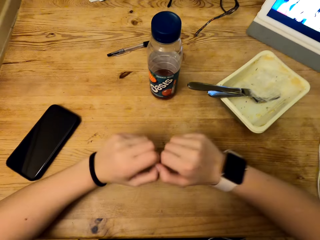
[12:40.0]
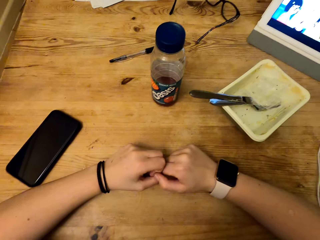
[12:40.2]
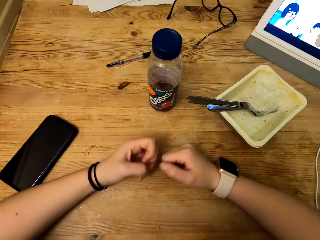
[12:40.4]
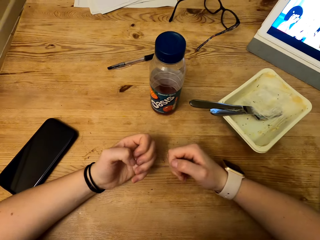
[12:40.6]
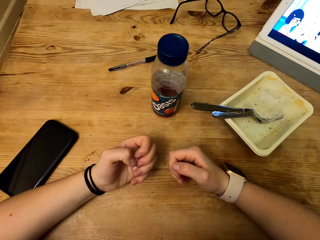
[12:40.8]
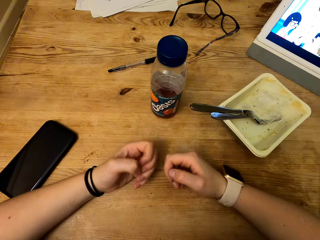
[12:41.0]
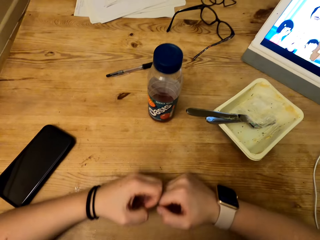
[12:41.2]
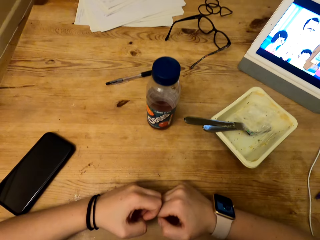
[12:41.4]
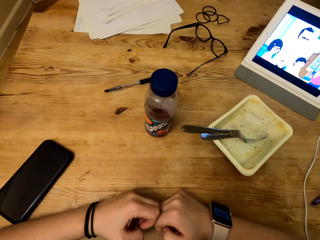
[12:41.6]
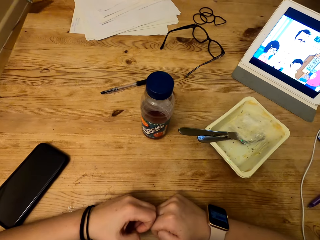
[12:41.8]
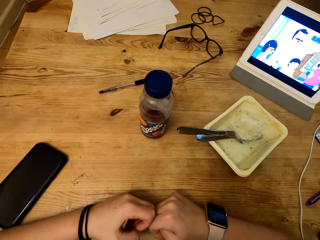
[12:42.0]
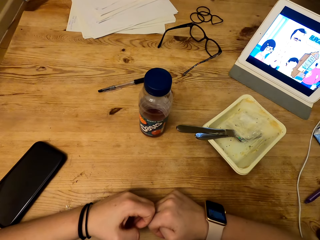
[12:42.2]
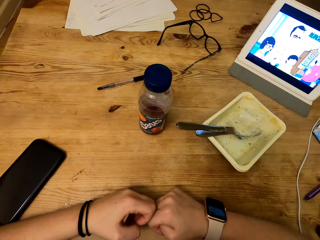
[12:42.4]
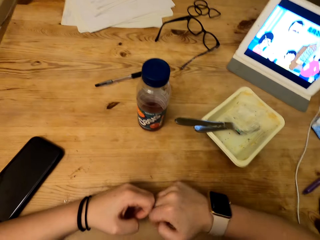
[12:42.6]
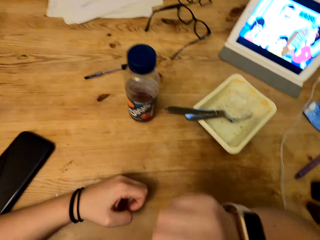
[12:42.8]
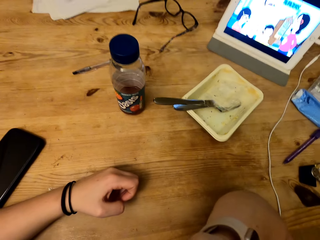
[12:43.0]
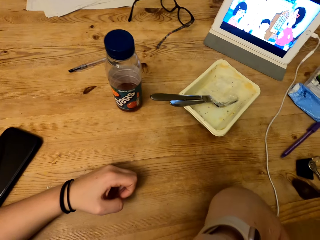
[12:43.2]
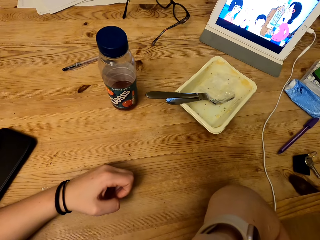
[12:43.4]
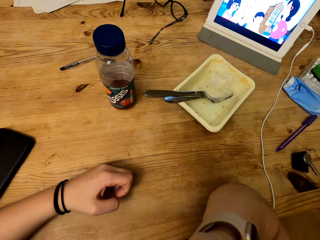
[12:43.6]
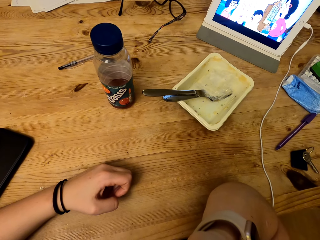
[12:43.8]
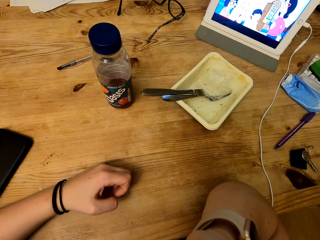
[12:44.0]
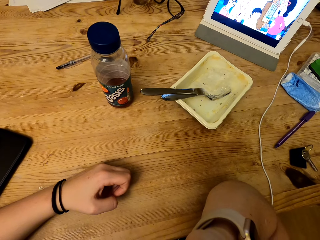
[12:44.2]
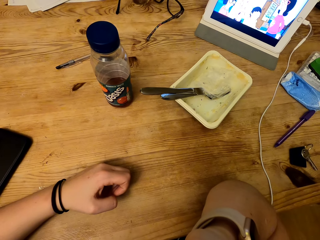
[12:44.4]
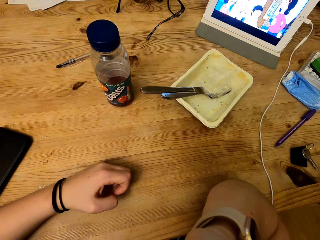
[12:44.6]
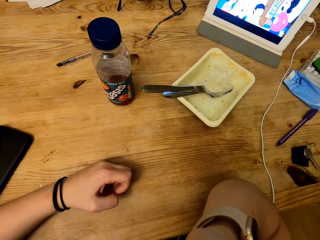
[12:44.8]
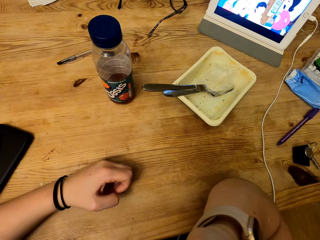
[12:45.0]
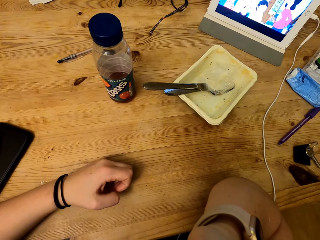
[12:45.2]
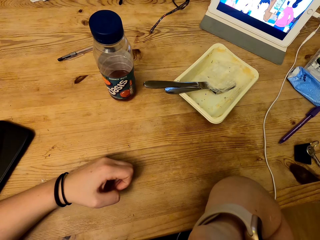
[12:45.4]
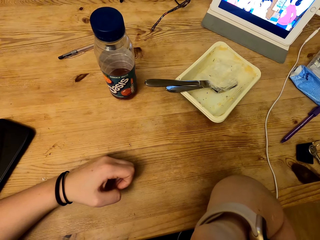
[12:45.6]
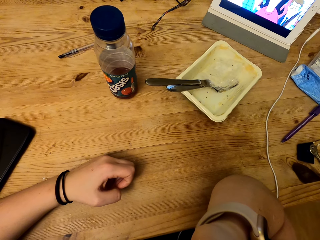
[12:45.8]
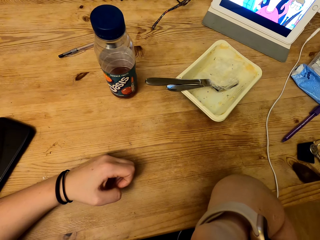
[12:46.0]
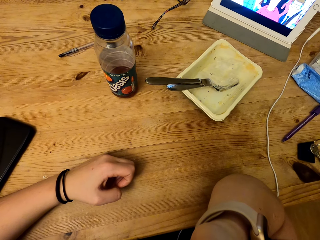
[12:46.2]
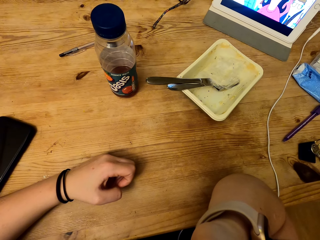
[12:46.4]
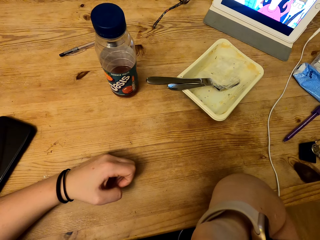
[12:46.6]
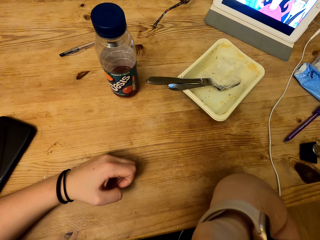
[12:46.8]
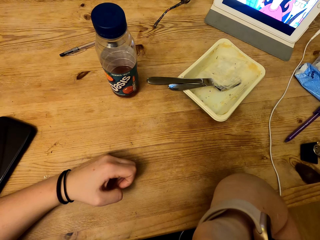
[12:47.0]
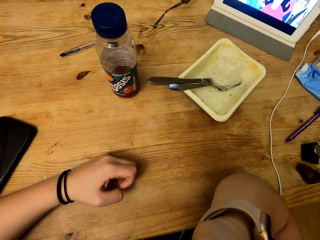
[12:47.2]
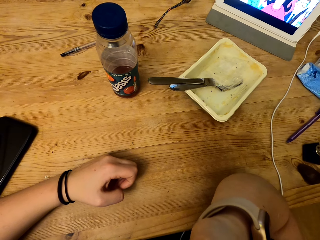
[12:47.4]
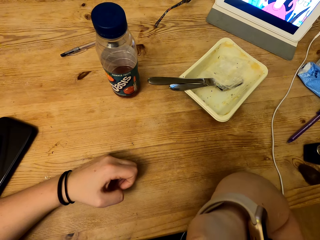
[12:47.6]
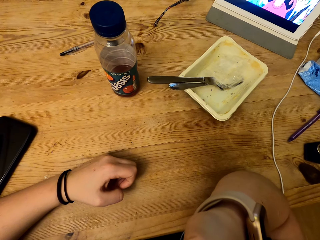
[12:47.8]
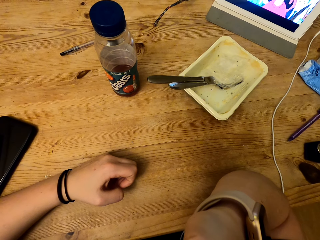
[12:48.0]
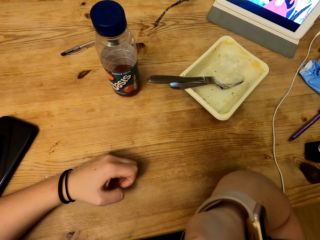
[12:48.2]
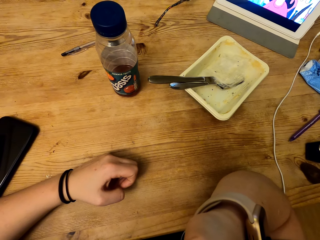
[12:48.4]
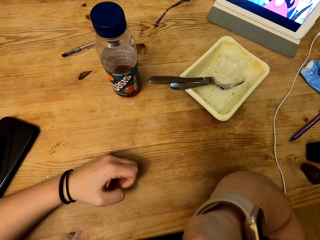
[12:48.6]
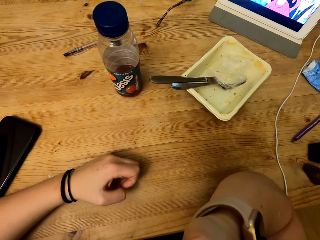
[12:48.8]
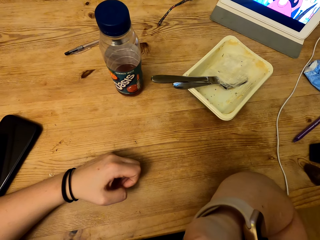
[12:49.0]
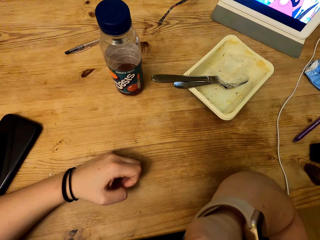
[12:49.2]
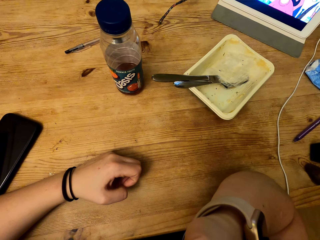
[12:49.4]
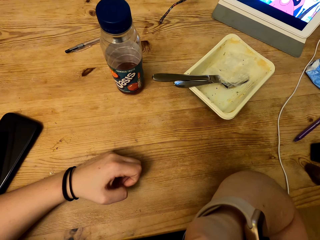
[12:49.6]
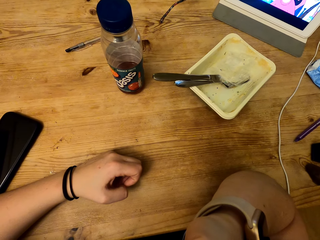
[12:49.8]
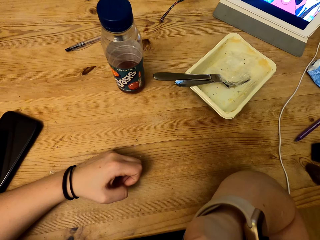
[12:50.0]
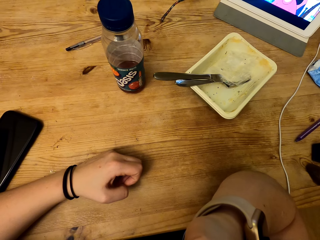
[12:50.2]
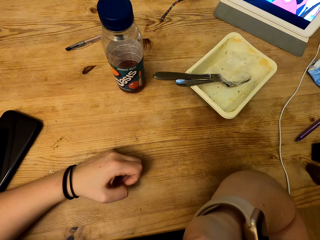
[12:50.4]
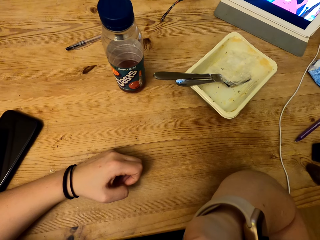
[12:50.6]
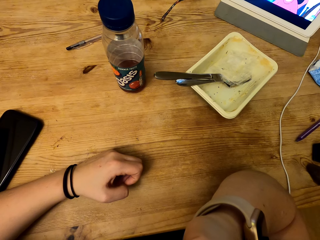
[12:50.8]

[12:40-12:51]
The camera wearer puts his hands on the table. He folds his arm.

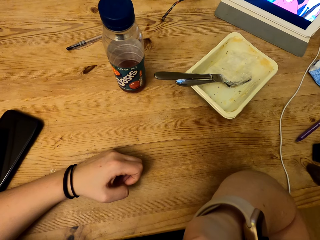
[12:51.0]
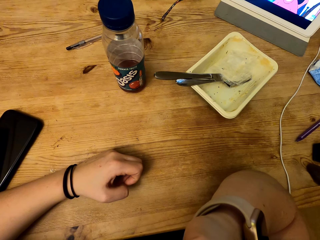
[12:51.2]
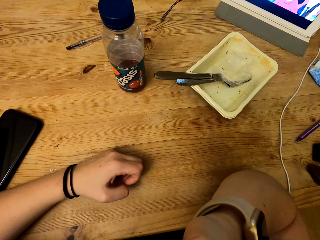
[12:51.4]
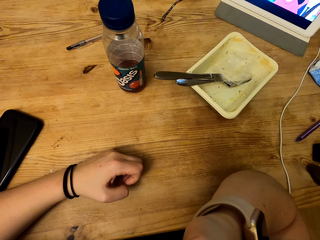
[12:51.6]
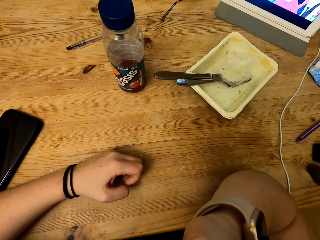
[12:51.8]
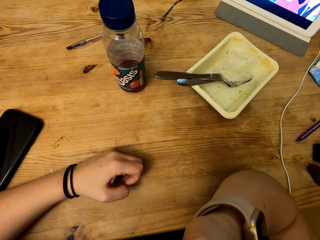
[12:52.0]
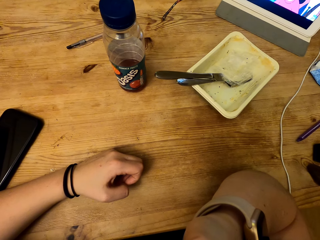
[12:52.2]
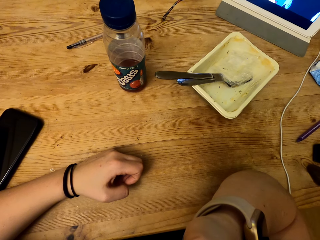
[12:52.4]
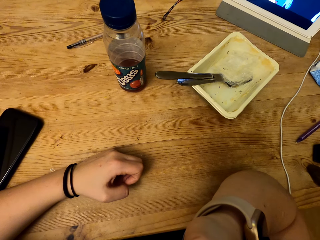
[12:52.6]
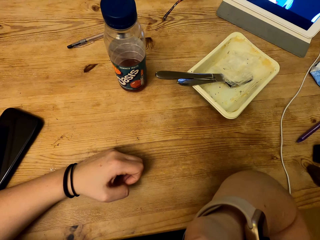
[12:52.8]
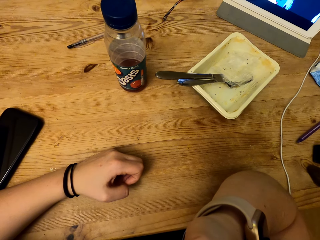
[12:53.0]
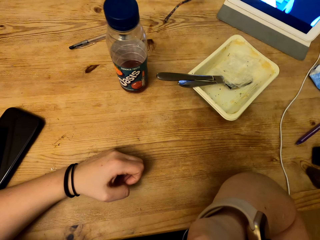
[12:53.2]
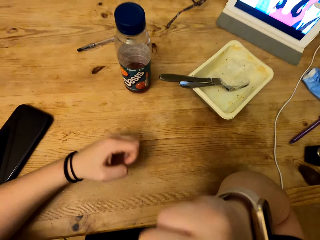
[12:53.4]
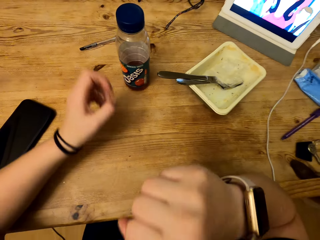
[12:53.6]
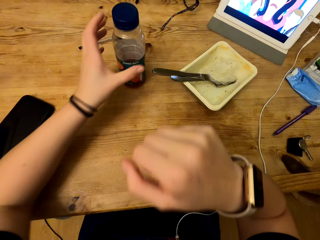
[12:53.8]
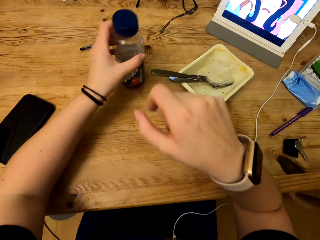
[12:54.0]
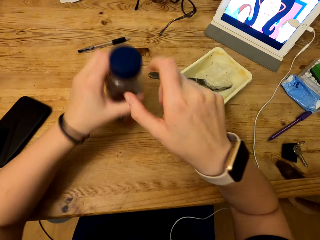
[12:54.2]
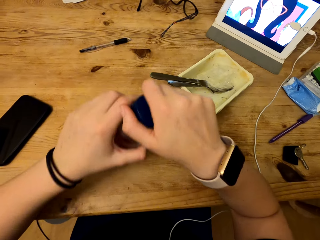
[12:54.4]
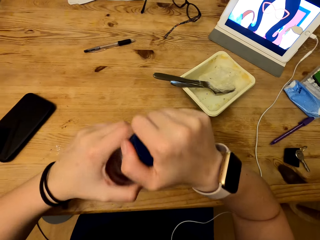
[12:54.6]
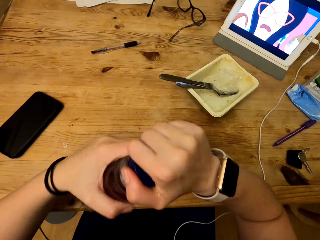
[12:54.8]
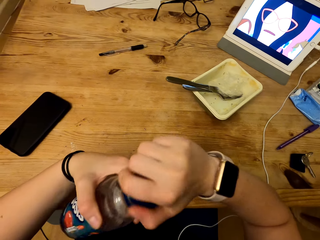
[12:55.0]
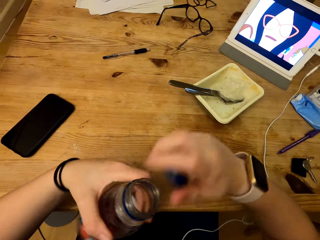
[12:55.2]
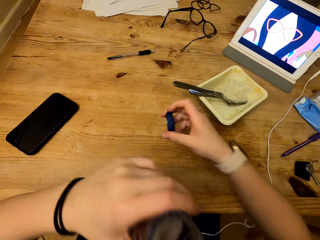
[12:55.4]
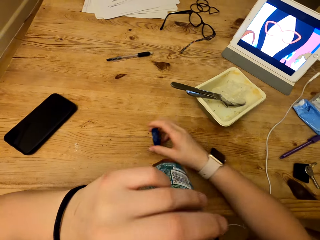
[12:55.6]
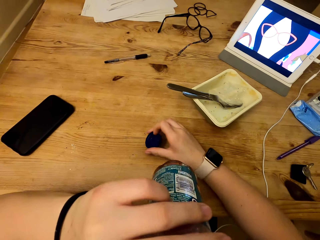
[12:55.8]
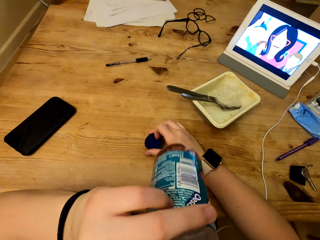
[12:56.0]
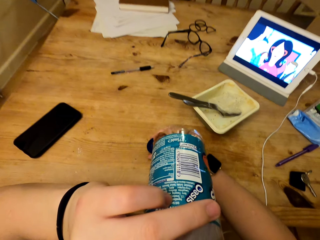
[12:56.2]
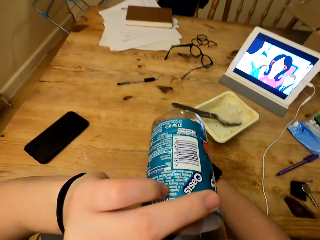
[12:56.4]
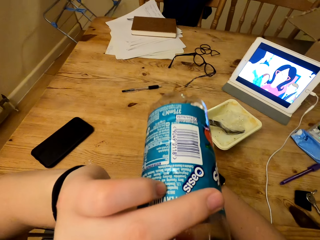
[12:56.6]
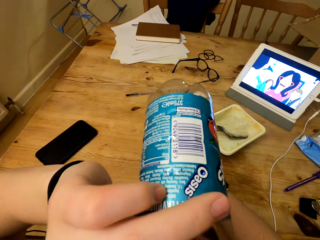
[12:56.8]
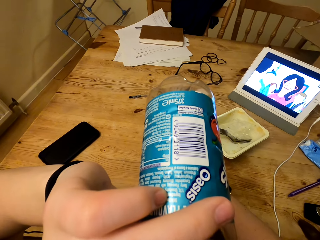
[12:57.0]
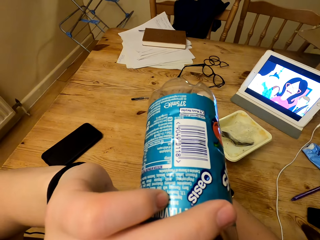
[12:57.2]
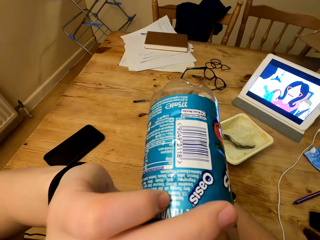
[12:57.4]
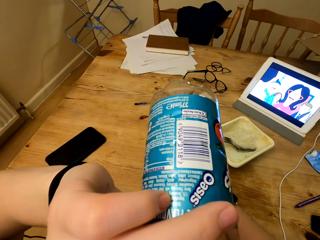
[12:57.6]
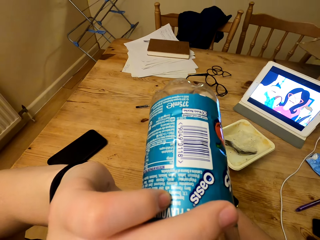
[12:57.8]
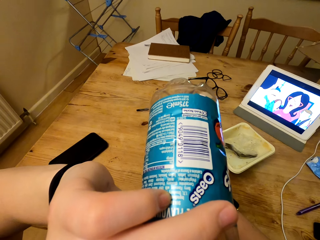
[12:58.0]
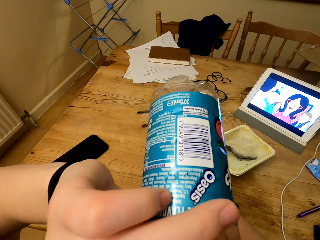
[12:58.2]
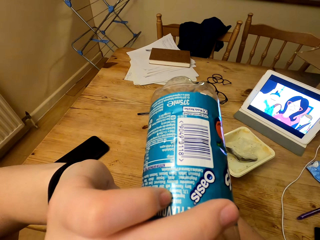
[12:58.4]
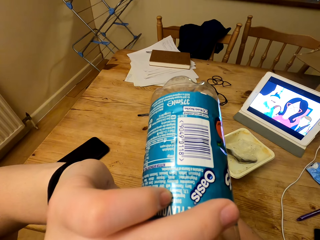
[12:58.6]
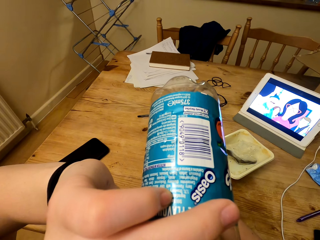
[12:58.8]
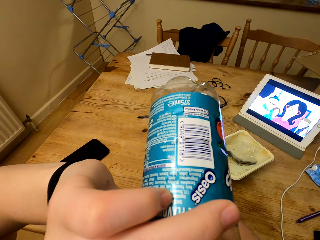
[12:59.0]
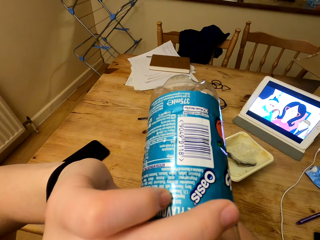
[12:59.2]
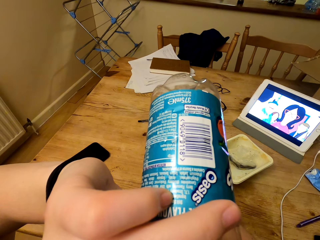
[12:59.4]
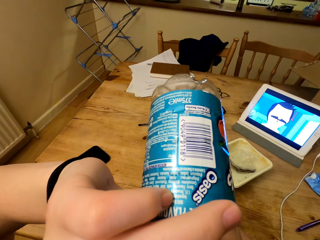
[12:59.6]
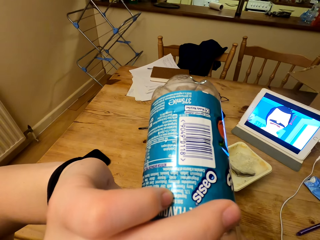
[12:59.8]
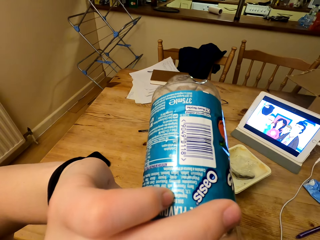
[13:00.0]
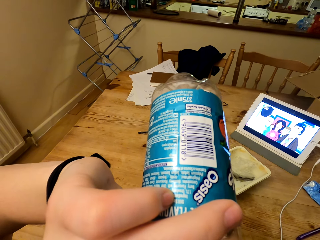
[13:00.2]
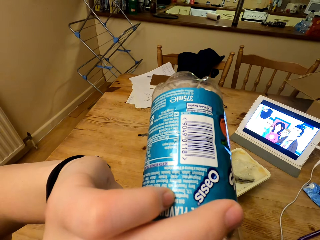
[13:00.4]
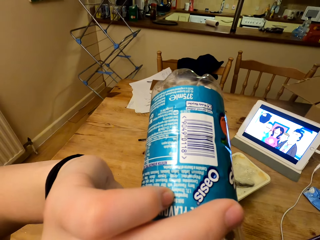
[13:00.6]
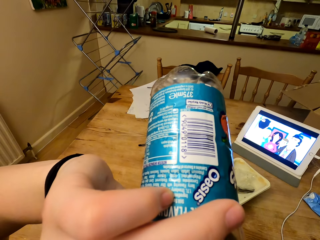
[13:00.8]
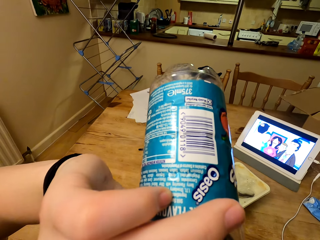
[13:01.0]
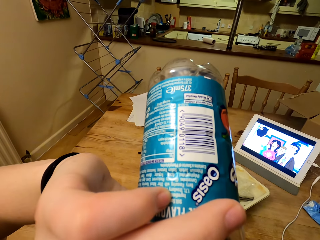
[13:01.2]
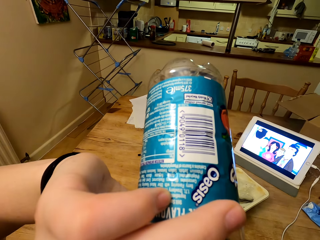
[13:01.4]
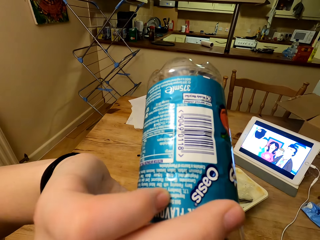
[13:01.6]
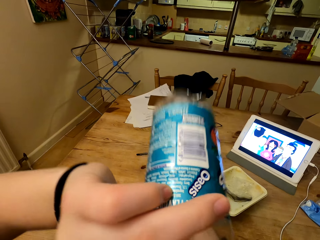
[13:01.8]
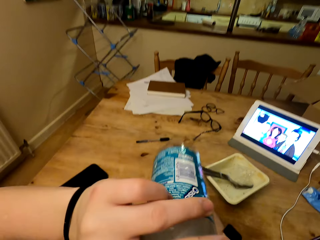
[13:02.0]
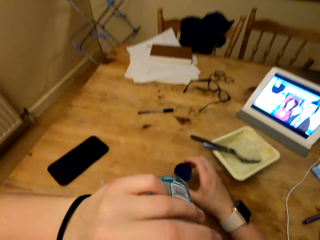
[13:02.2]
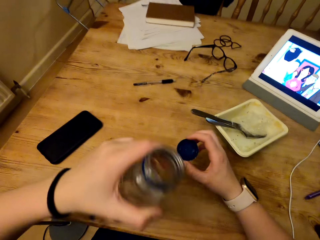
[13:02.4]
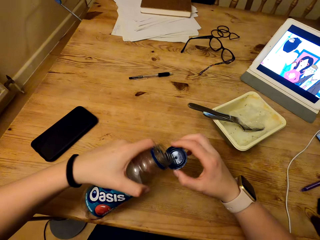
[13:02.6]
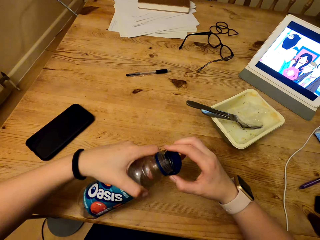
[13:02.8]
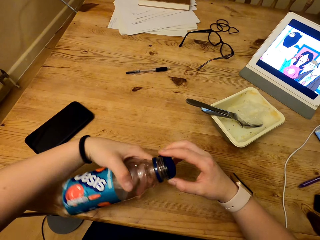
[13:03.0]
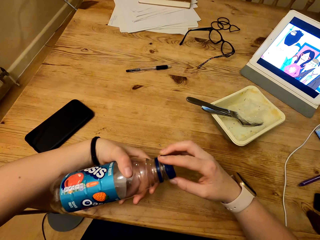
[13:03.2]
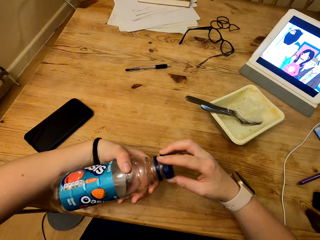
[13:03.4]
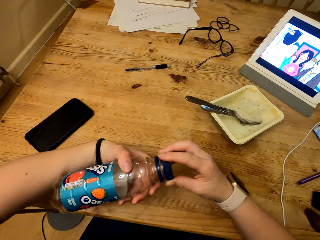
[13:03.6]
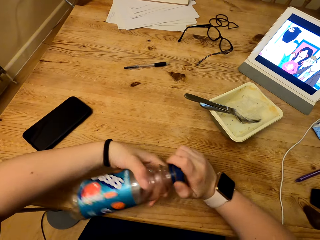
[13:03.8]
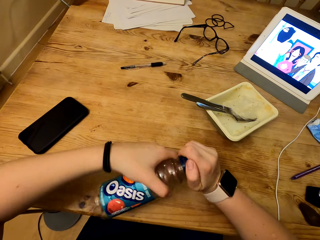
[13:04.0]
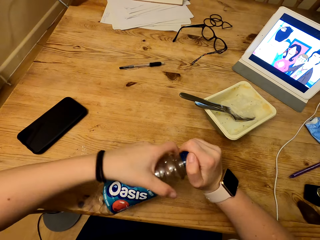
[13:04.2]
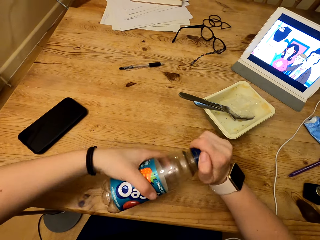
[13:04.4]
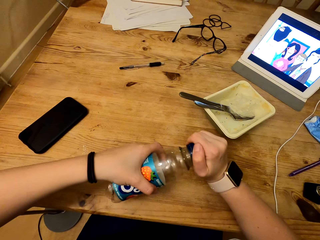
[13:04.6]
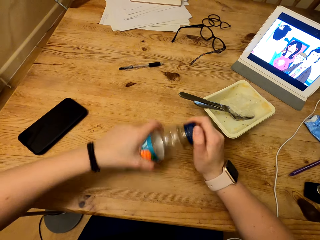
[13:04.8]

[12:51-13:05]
The camera wearer holds a bottle. They open the bottle. They place the bottle top on the table. They drink the refreshment. They drop the bottle. They close the bottle.
